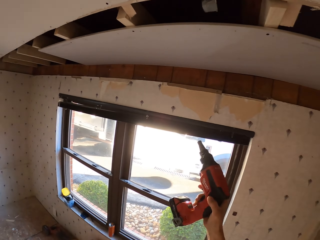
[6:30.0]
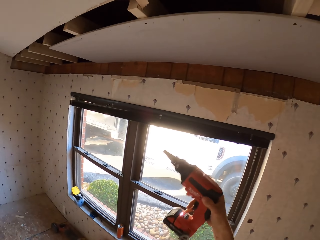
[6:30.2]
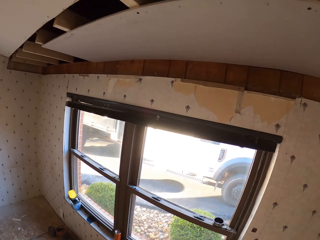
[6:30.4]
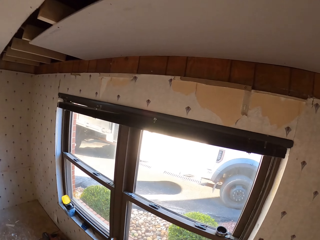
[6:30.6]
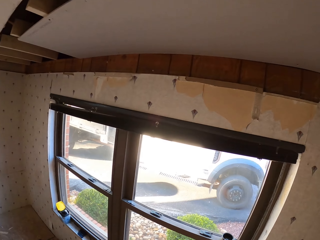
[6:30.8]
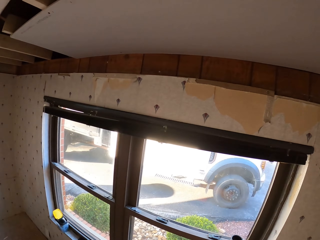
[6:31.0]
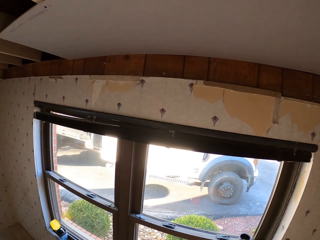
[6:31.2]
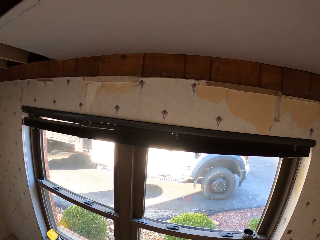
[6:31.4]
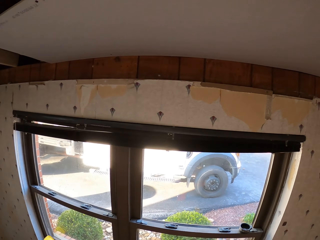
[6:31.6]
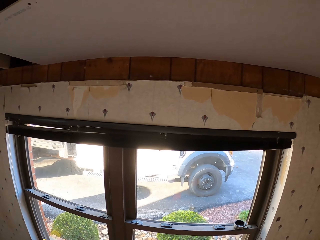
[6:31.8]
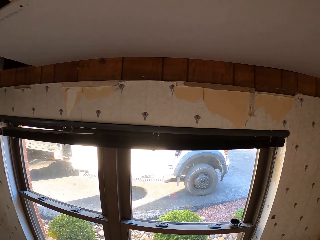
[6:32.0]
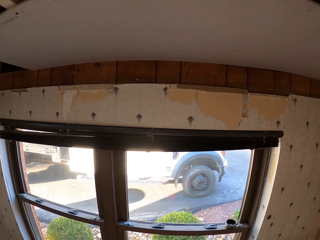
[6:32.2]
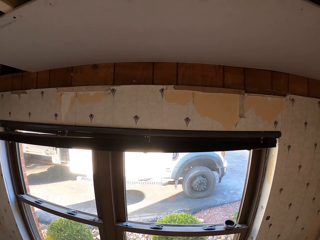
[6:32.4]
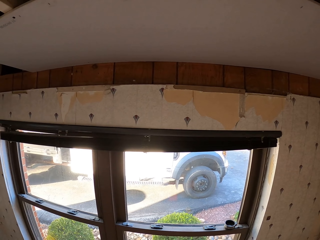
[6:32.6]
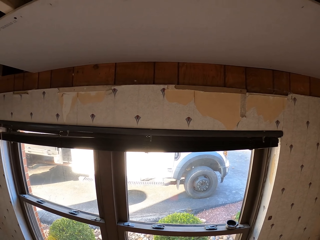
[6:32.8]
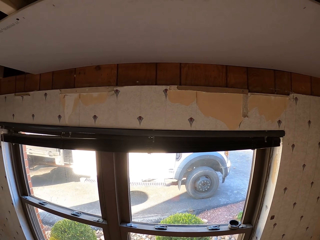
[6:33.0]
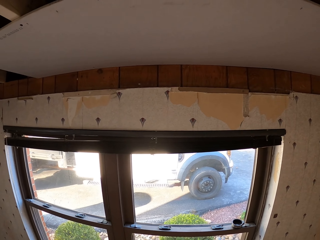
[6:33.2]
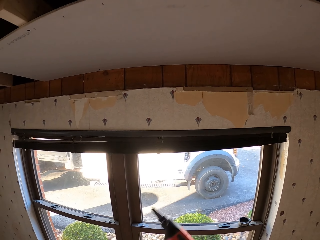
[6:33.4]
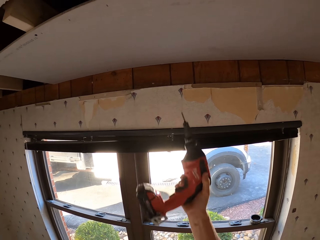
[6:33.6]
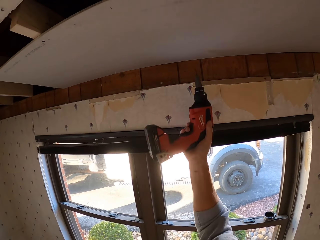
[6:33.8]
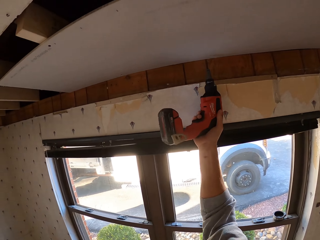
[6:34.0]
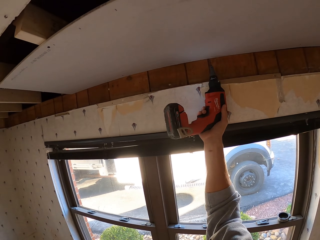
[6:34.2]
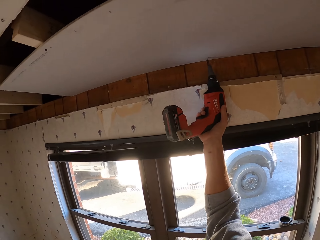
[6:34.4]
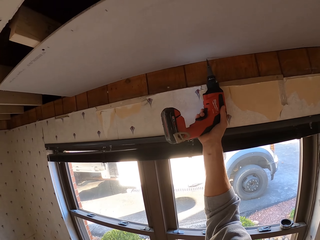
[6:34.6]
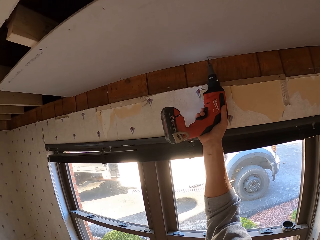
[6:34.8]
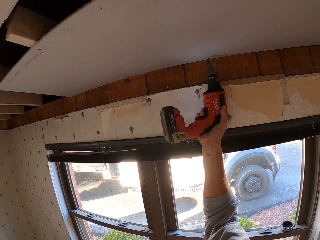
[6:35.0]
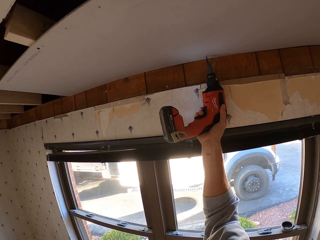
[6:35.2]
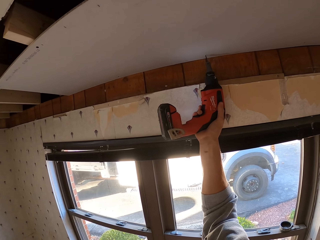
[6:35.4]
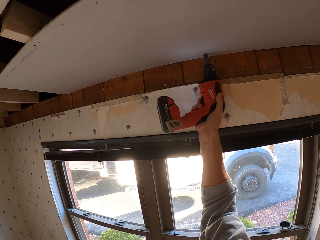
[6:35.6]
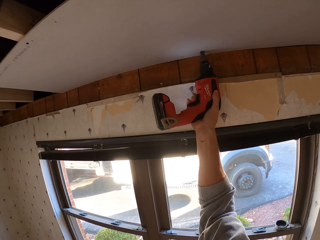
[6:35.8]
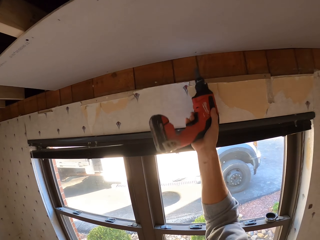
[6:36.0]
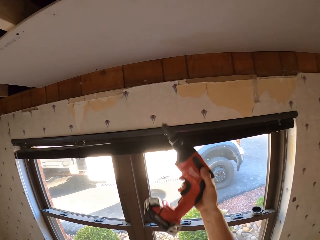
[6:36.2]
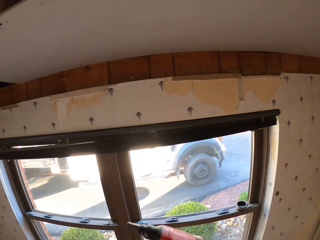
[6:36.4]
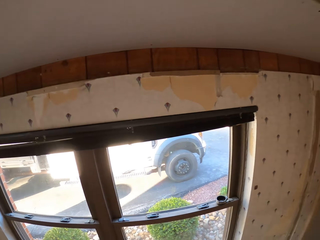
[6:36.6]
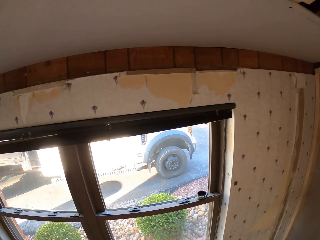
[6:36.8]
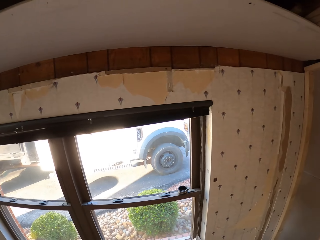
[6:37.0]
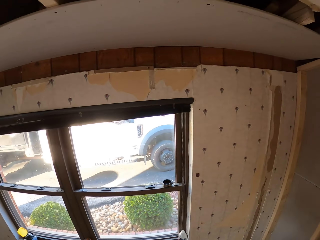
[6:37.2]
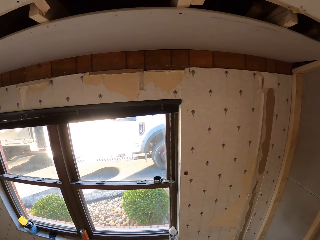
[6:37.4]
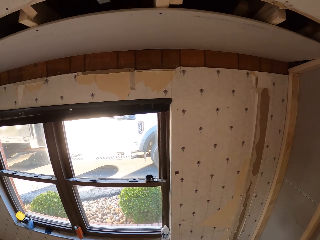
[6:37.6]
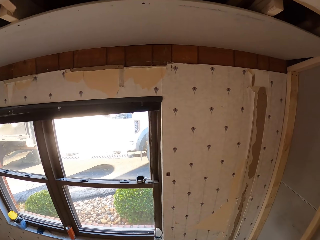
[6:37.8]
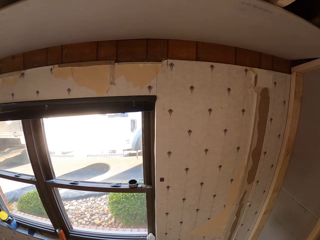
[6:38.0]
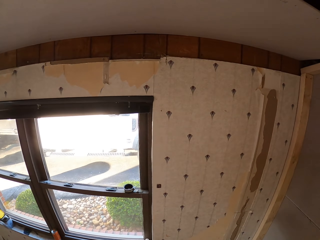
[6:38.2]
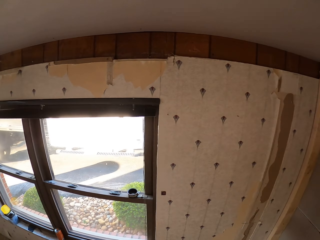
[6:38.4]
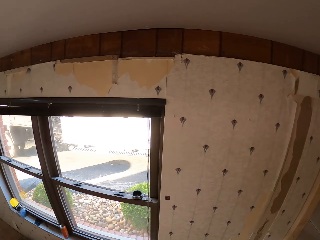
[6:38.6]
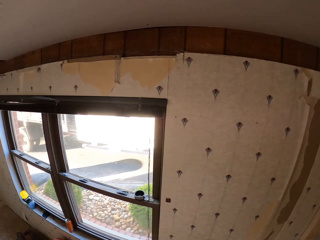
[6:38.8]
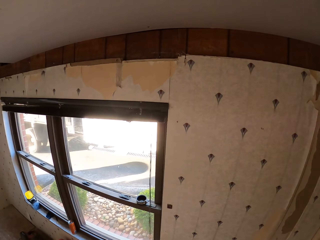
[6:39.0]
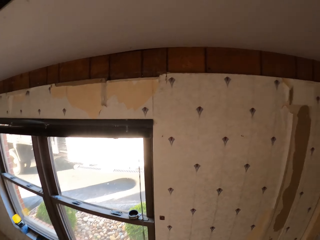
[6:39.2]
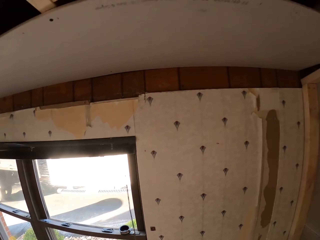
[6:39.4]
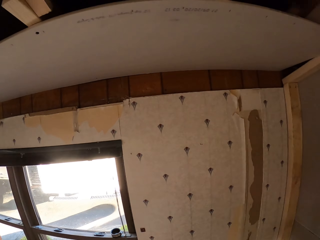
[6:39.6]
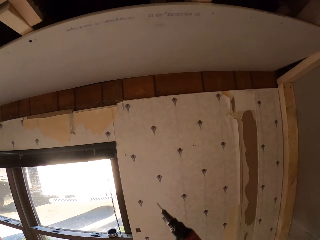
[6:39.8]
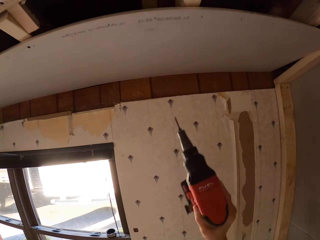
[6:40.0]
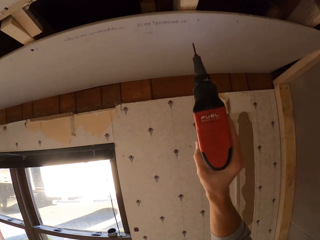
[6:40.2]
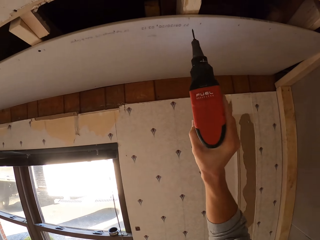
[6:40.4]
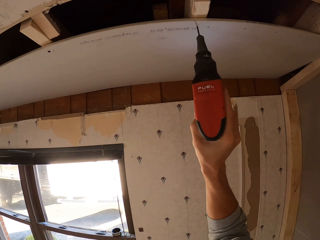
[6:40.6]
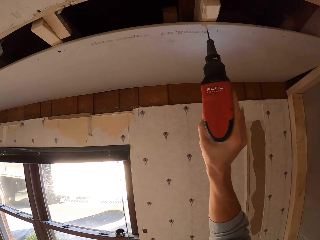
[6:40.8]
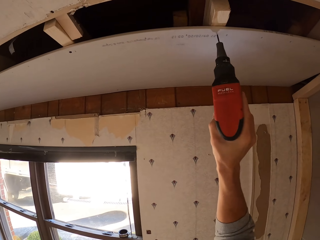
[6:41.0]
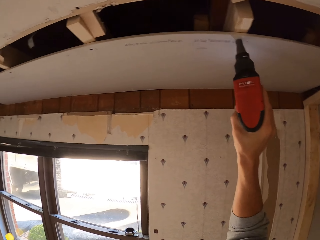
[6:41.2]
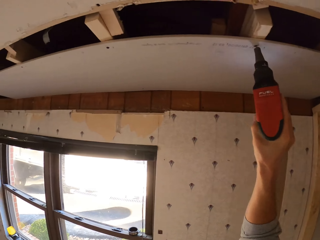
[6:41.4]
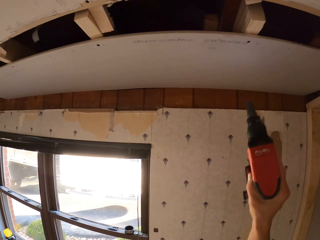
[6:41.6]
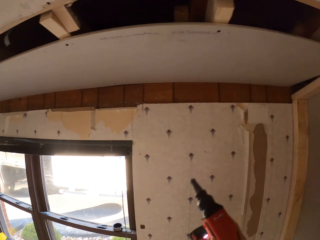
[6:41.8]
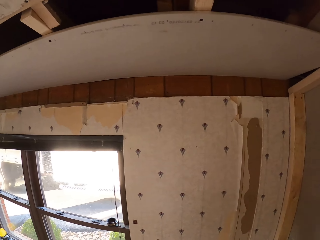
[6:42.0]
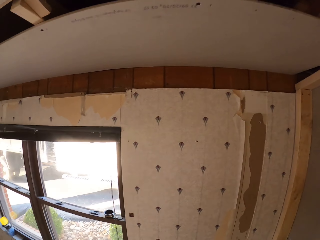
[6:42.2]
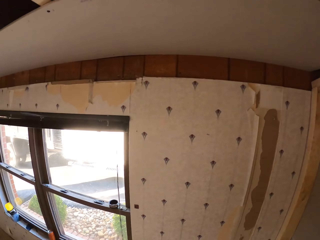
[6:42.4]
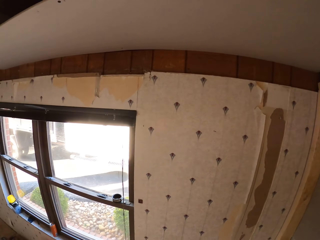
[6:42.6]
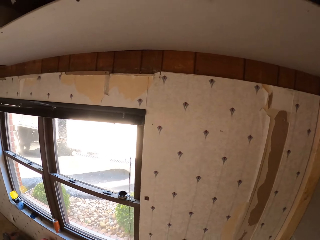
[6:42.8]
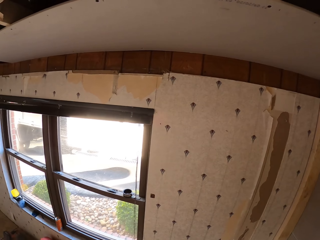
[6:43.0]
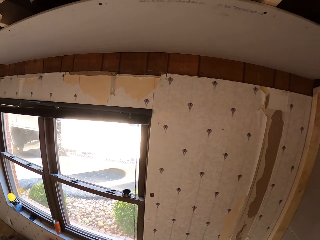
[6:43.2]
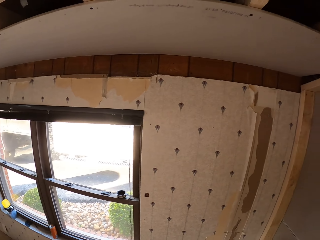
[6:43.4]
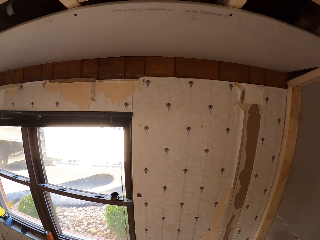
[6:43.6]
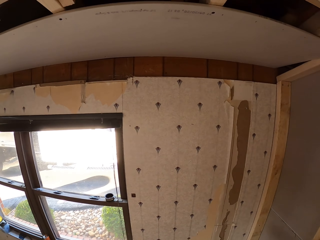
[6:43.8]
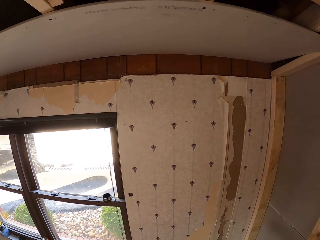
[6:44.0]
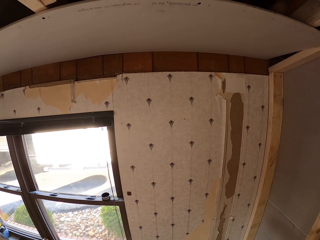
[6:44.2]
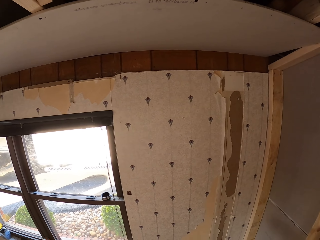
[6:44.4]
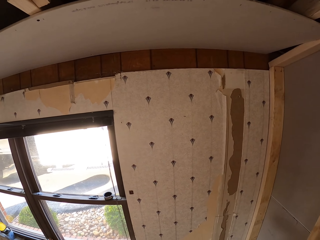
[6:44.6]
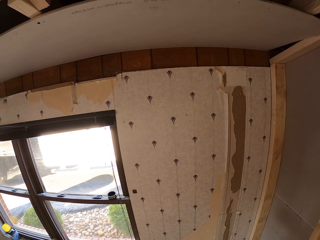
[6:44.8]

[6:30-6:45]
The camera wearer holds a drill. They turn around. They hold the drill. They tighten a screw on the roof. They drill the board in the ceiling. They turn around. They stare at the ceiling board. They hold the drill. They tighten the screw on the roof. They drill the board in the ceiling. They turn around and stare at the ceiling board.

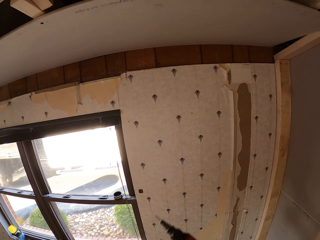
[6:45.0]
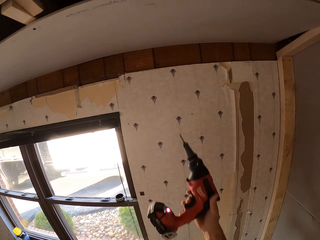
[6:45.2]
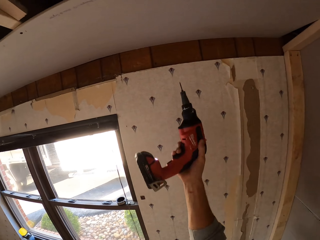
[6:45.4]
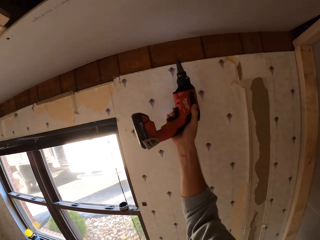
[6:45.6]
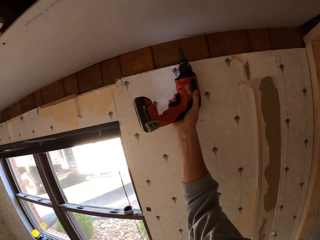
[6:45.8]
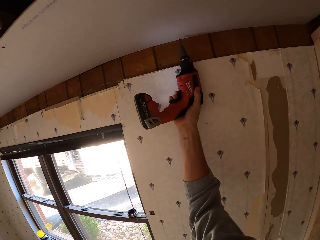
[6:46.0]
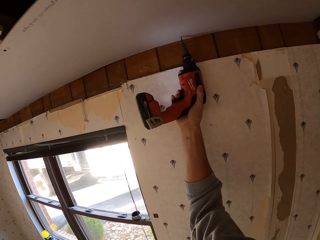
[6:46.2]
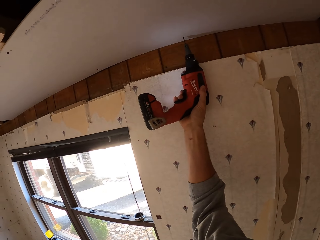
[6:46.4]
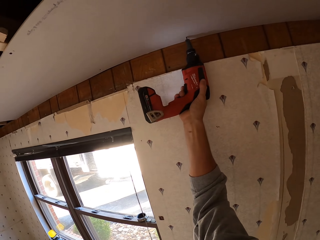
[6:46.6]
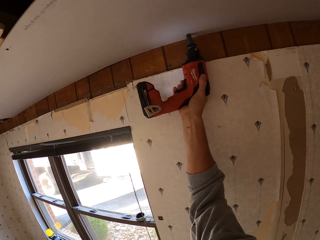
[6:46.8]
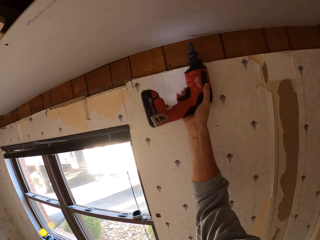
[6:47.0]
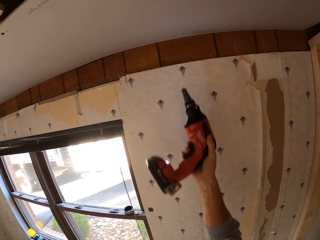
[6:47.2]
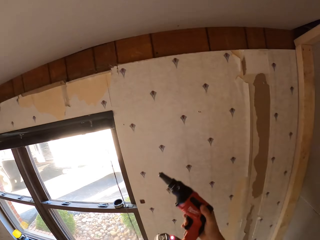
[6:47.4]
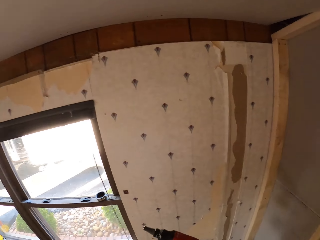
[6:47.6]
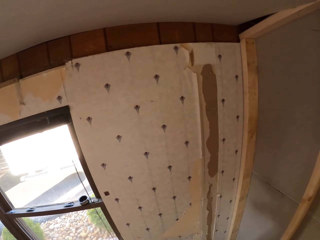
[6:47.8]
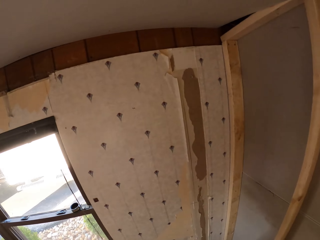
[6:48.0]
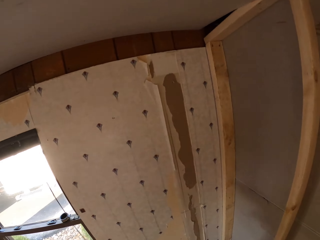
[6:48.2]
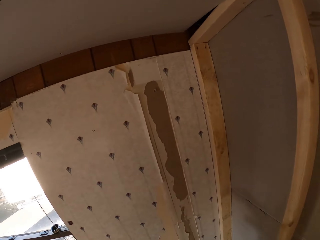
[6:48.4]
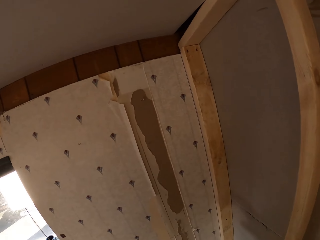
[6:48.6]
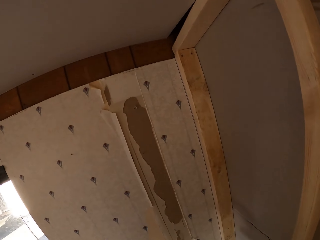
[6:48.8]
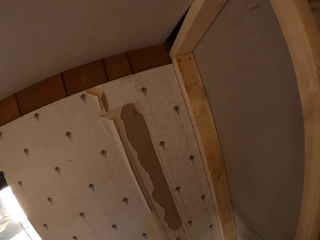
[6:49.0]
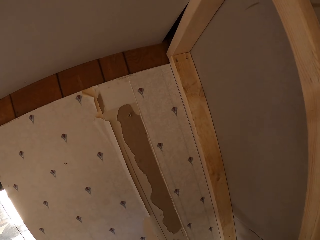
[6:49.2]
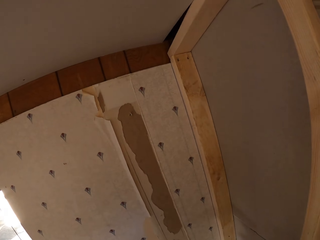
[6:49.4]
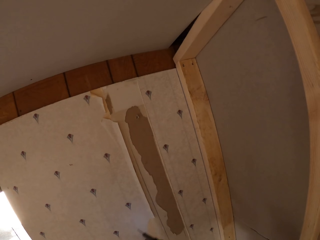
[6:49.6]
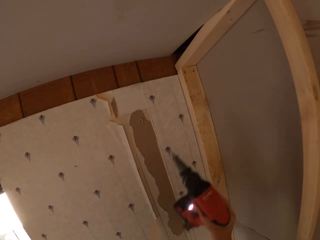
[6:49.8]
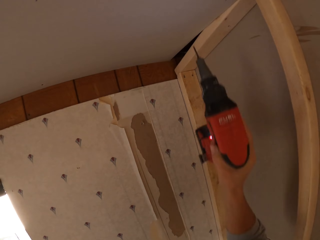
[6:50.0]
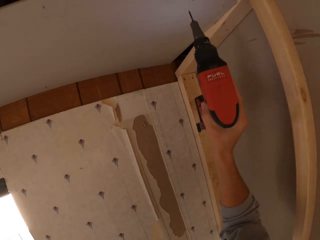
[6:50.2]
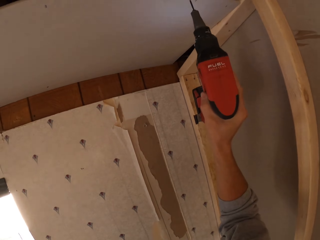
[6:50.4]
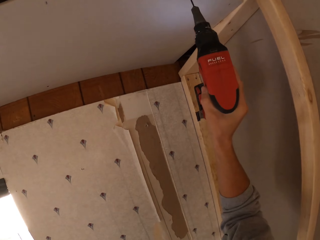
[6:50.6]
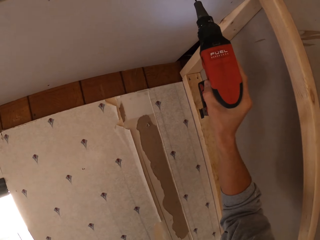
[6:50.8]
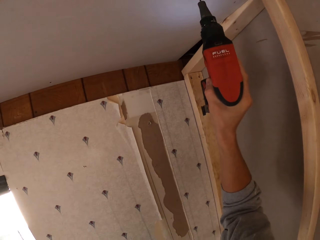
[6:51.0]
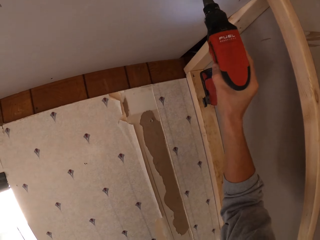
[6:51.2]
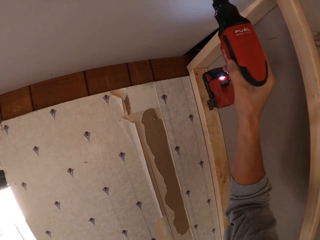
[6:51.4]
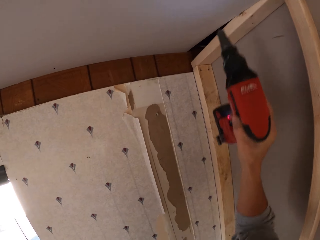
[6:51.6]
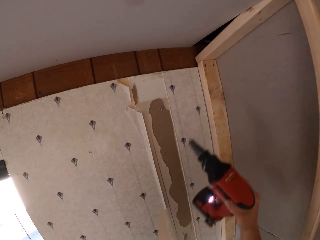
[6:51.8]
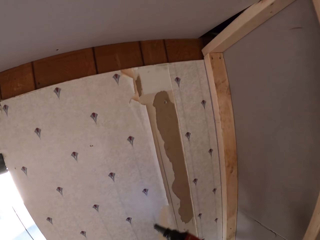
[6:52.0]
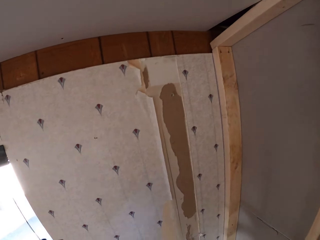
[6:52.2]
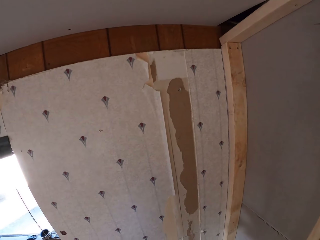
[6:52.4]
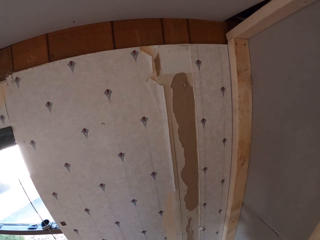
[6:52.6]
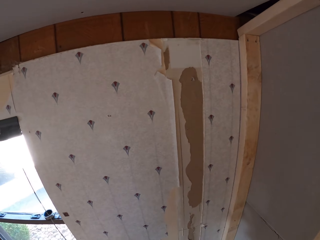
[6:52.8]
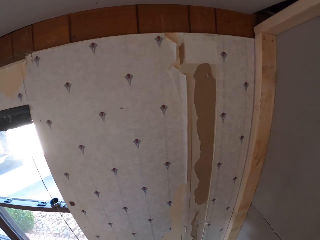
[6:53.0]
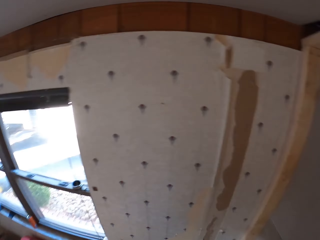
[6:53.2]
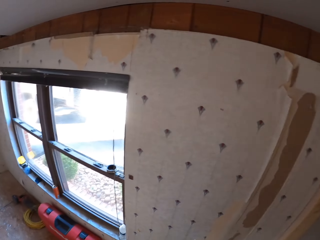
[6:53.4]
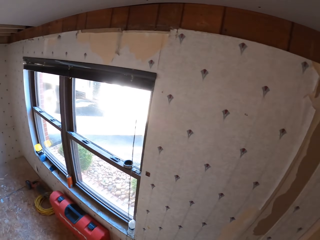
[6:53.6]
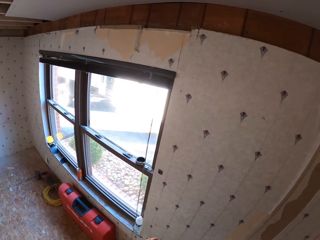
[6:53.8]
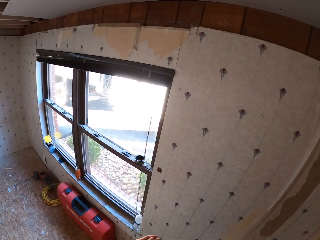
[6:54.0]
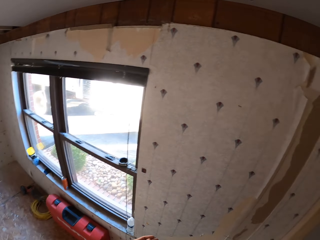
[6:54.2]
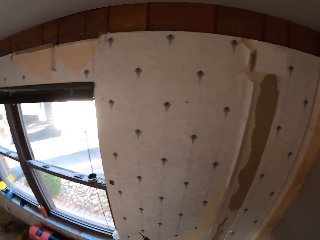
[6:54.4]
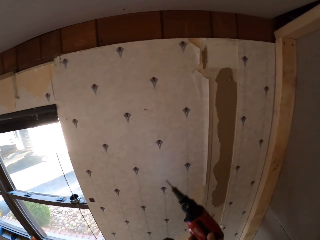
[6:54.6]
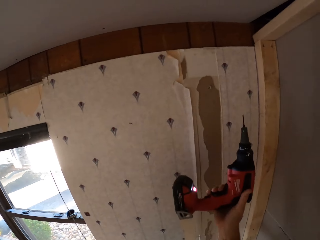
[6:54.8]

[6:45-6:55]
The camera wearer holds a drill. They tighten a screw on the roof. They drill the board in the ceiling. They stare at the ceiling board. They turn around. They hold the drill. They tighten the screw on the roof. They drill the board in the ceiling. They look around the room. They turn around.
